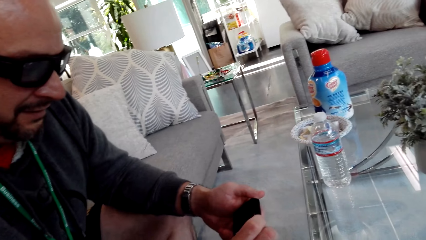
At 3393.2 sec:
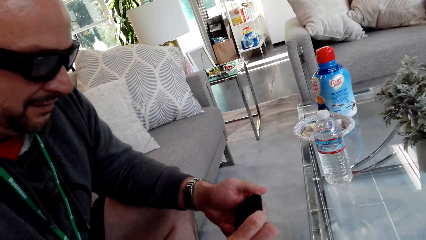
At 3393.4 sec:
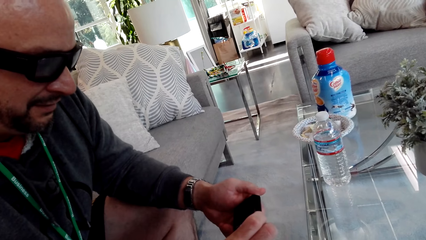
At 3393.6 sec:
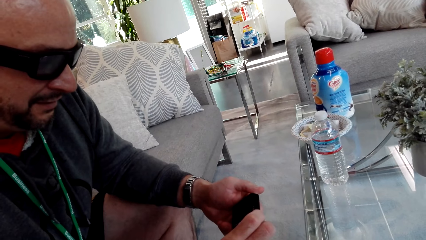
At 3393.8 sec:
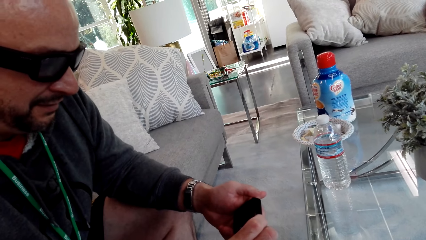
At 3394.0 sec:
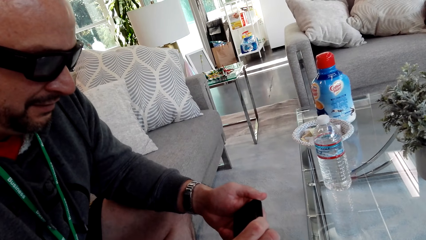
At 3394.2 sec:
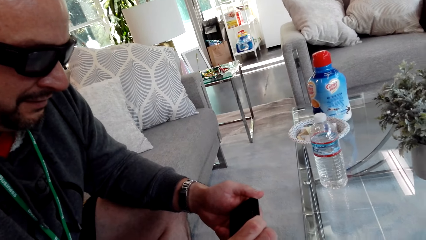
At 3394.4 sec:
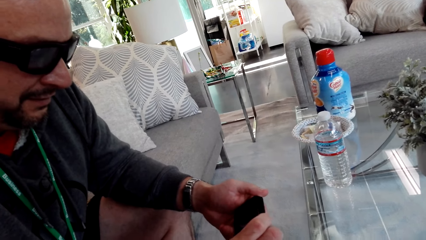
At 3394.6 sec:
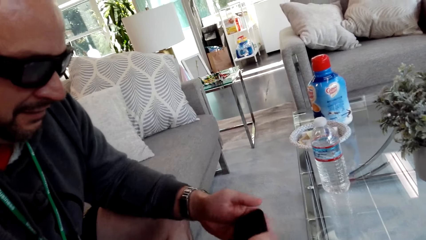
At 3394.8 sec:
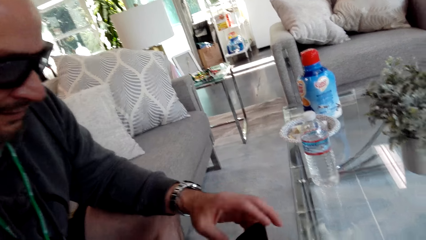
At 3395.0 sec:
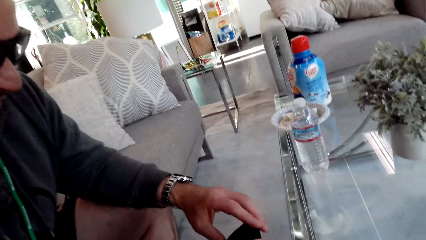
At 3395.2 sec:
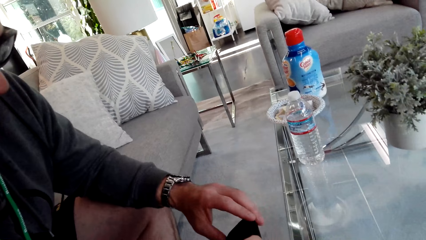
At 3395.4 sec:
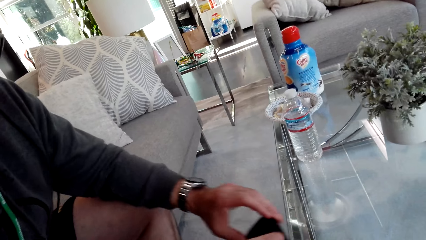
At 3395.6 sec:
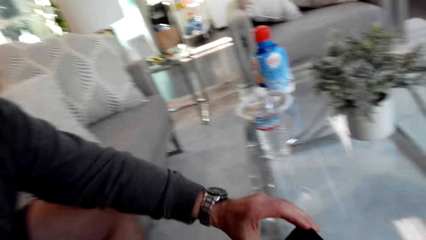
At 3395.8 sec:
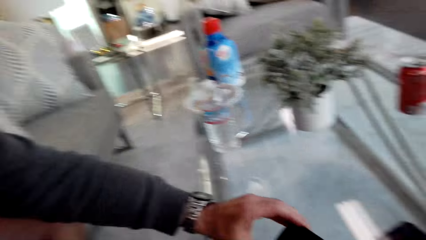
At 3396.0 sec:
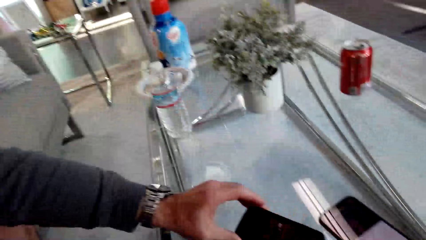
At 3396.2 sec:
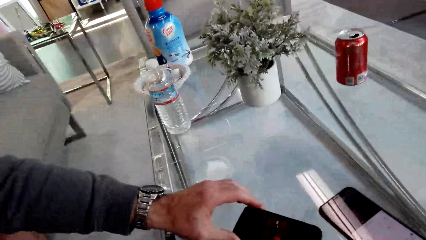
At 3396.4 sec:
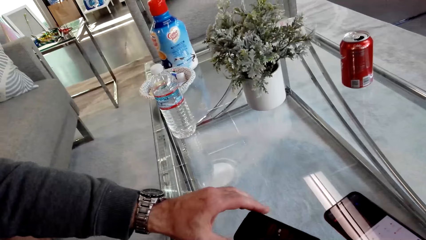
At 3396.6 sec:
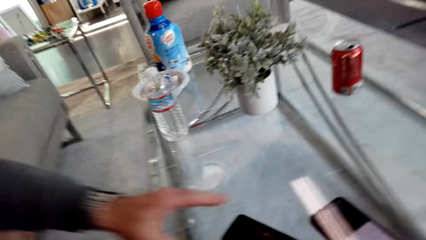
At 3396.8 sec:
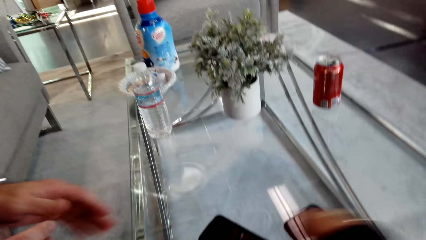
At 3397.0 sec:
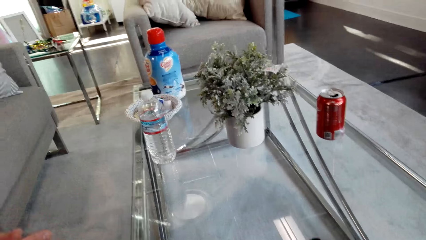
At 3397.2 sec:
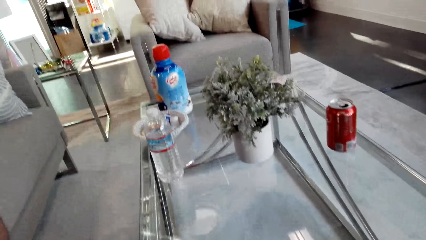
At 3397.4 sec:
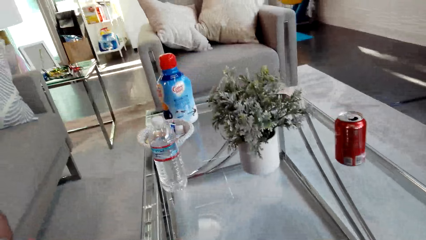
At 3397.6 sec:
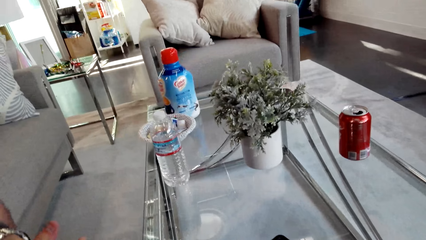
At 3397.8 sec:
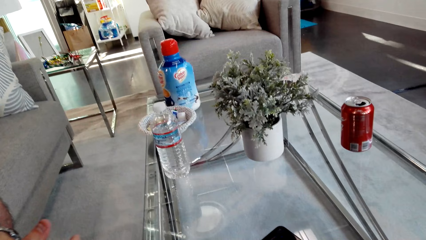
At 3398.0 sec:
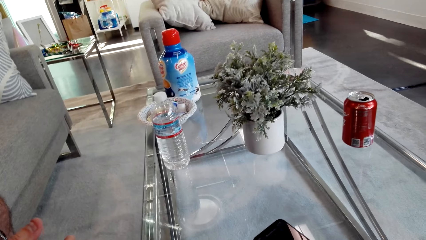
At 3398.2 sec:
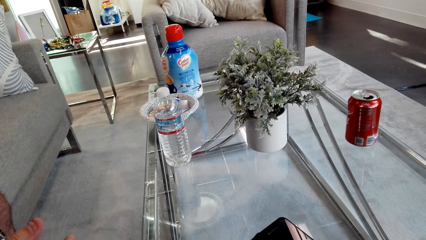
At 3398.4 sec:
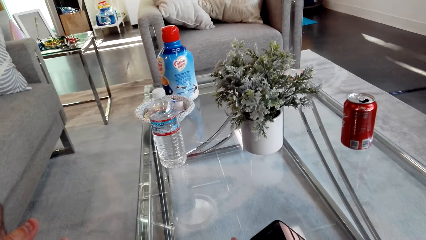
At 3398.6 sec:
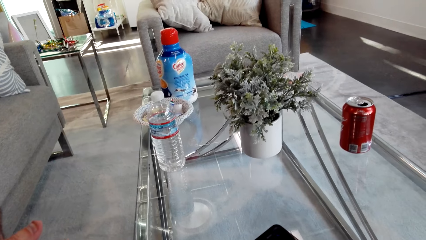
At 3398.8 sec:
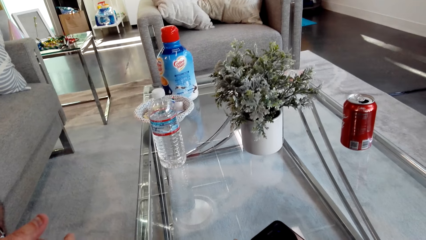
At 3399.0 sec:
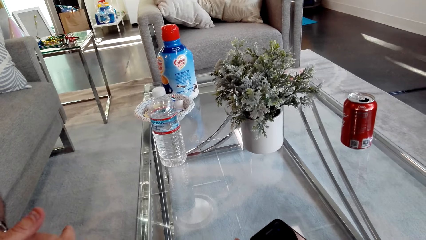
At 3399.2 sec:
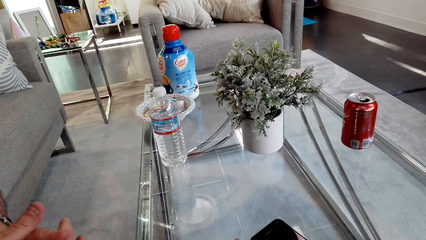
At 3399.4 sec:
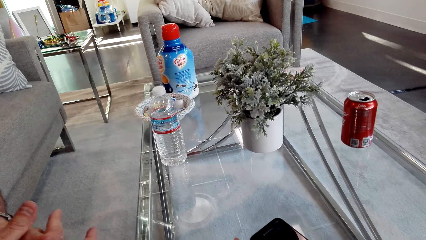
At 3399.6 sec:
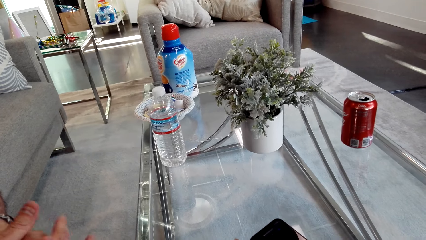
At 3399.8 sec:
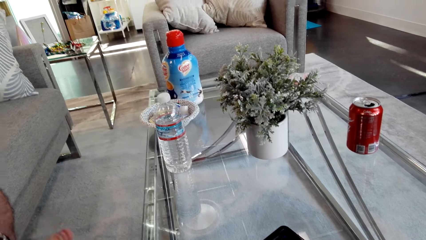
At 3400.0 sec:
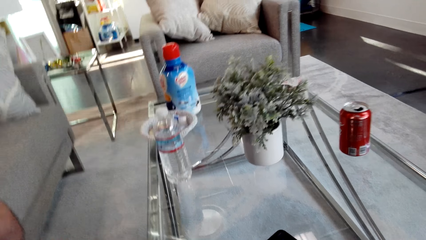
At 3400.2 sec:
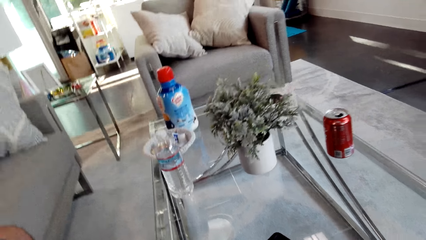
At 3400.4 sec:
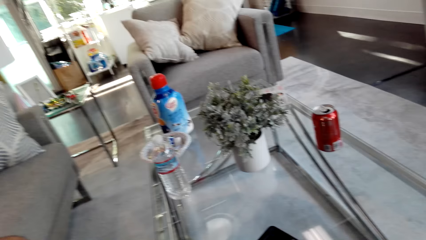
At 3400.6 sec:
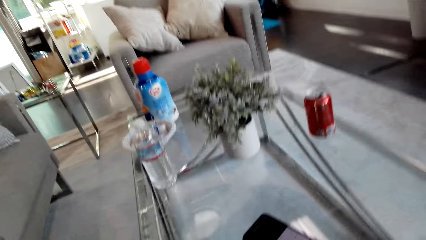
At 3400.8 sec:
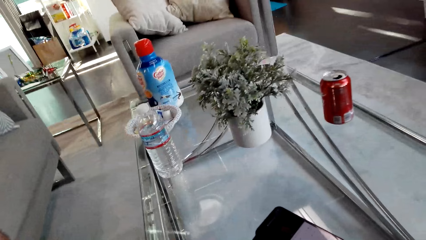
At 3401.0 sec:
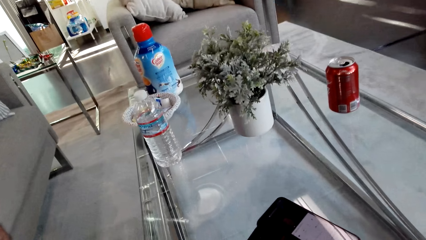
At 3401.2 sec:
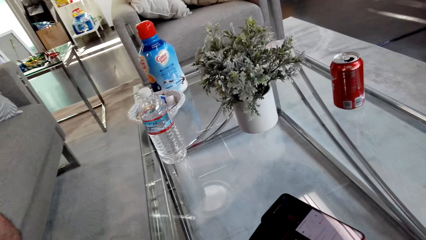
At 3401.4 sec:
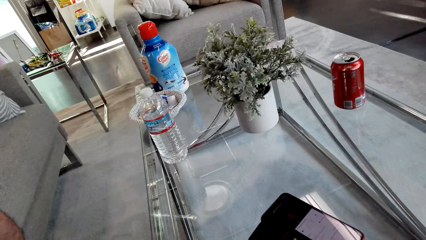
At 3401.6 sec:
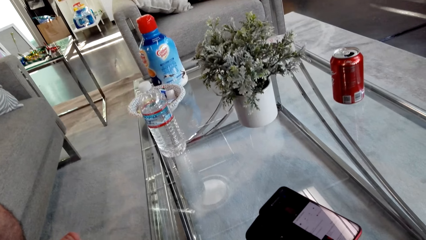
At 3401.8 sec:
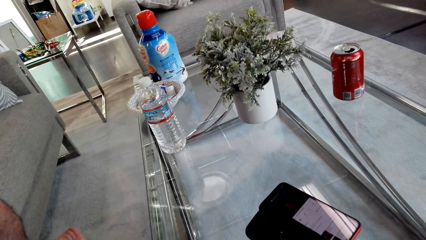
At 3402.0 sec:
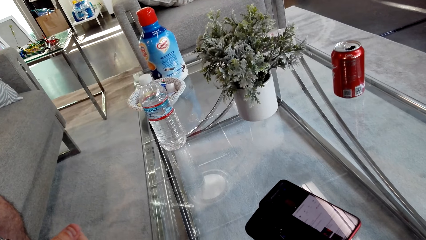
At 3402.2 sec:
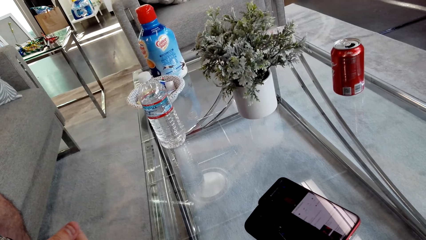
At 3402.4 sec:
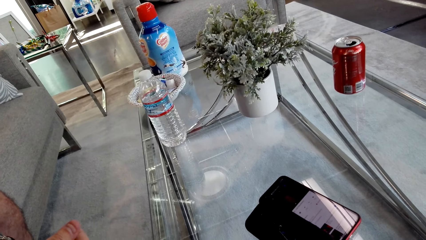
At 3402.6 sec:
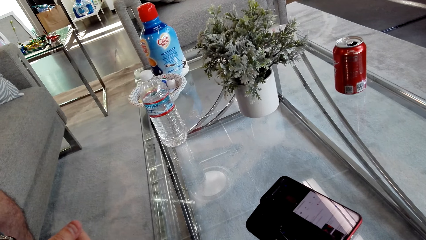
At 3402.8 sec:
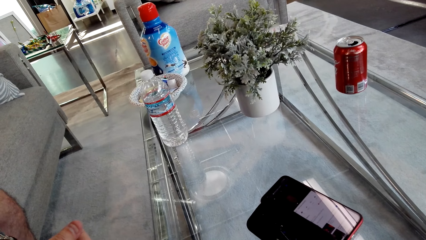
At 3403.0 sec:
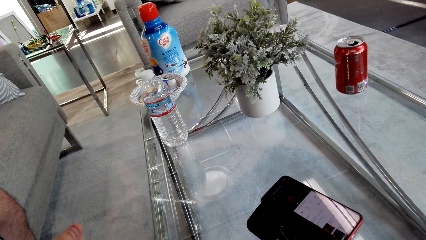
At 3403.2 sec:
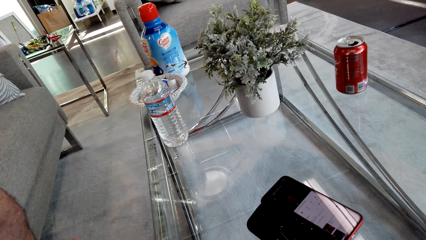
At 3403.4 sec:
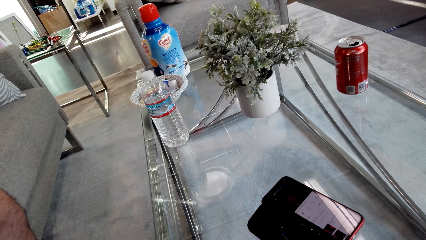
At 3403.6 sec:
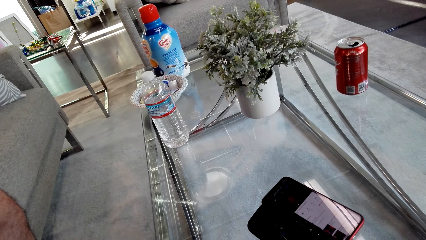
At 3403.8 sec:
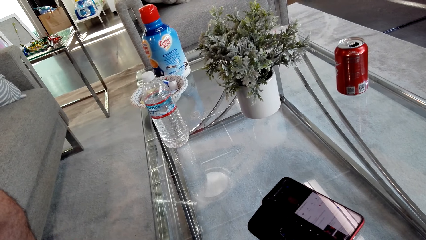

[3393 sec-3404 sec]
A person puts the phone on the table. The camera wearer looks at the phone on the table.

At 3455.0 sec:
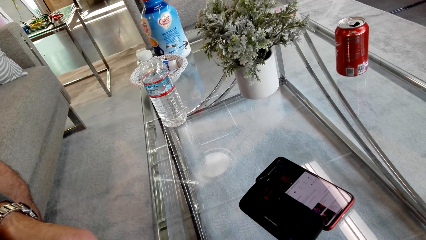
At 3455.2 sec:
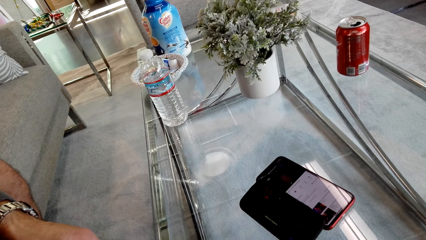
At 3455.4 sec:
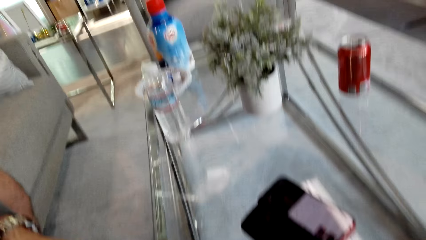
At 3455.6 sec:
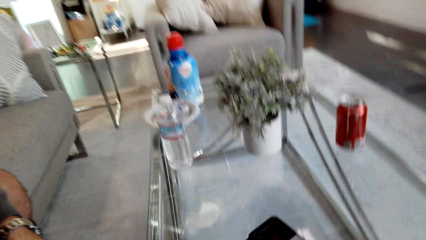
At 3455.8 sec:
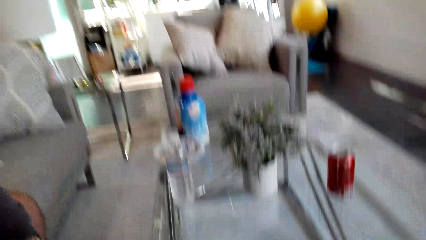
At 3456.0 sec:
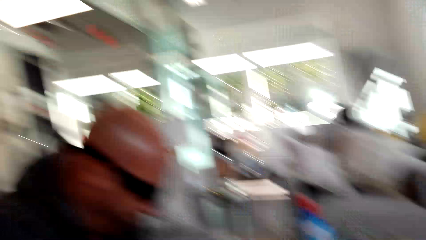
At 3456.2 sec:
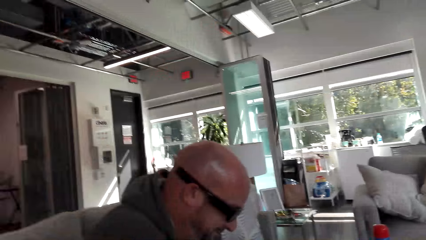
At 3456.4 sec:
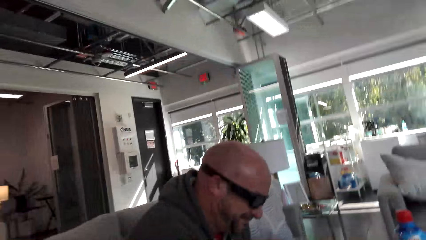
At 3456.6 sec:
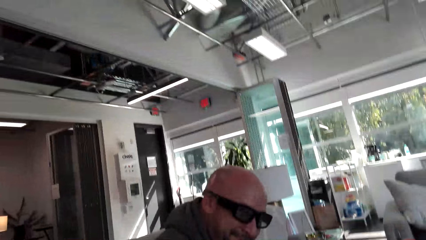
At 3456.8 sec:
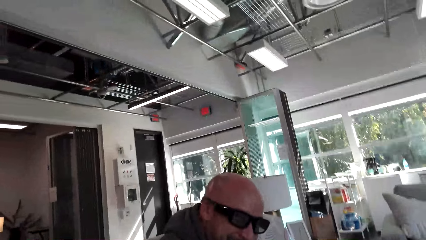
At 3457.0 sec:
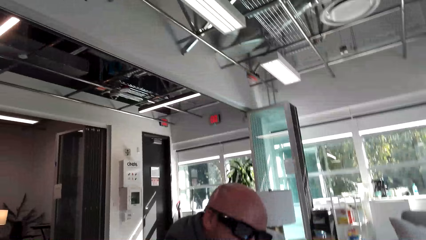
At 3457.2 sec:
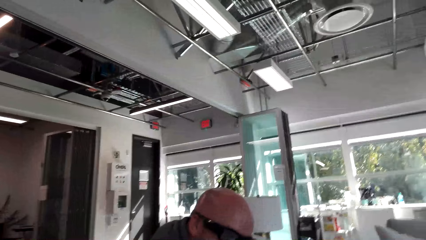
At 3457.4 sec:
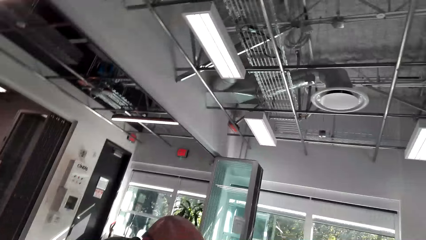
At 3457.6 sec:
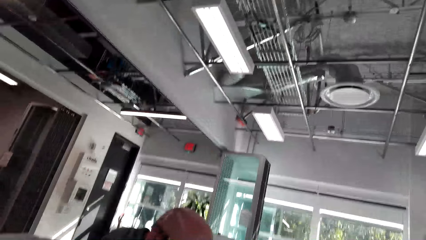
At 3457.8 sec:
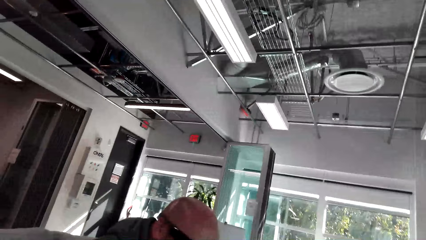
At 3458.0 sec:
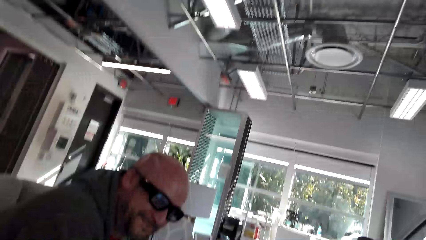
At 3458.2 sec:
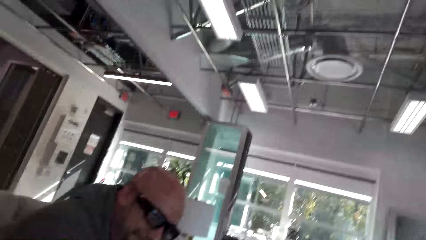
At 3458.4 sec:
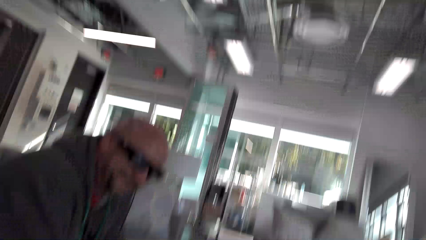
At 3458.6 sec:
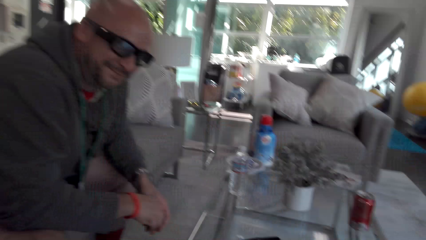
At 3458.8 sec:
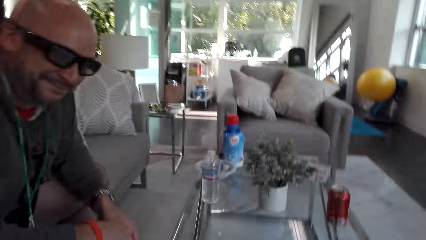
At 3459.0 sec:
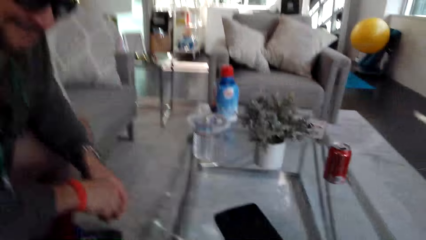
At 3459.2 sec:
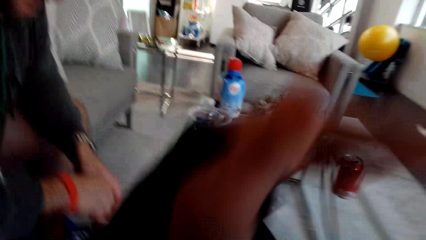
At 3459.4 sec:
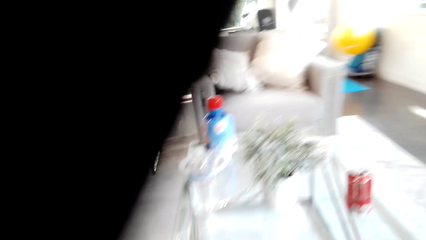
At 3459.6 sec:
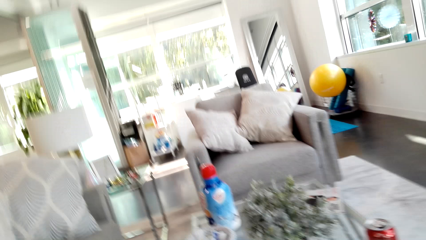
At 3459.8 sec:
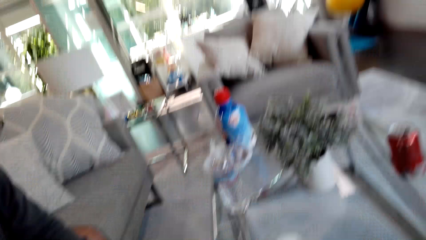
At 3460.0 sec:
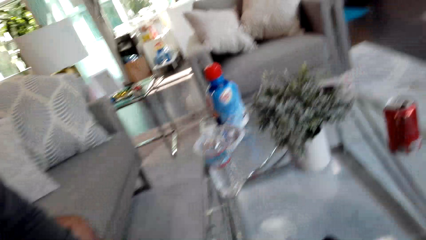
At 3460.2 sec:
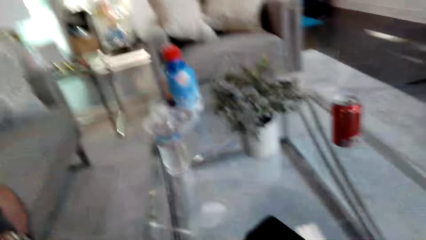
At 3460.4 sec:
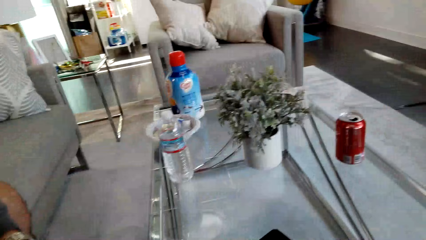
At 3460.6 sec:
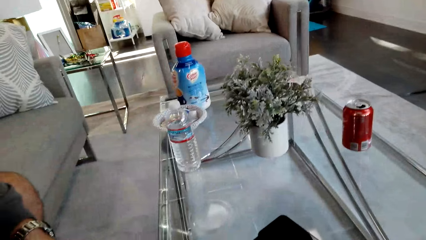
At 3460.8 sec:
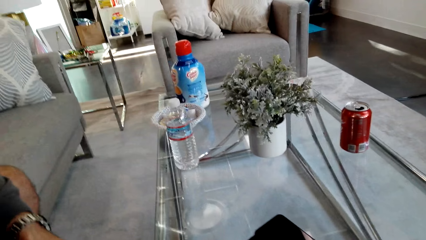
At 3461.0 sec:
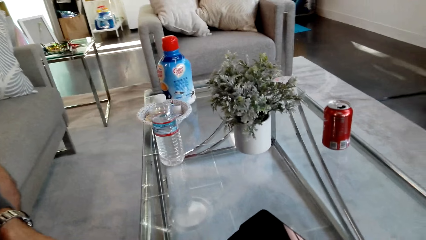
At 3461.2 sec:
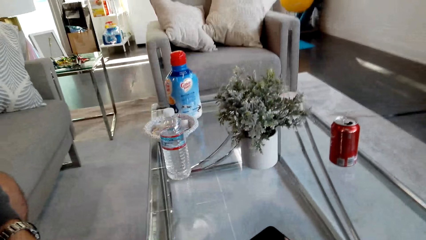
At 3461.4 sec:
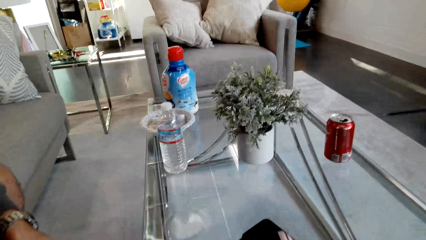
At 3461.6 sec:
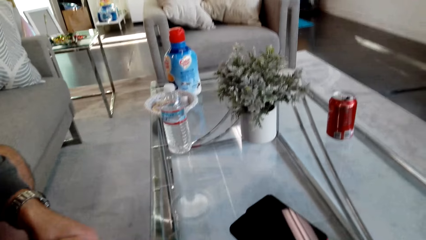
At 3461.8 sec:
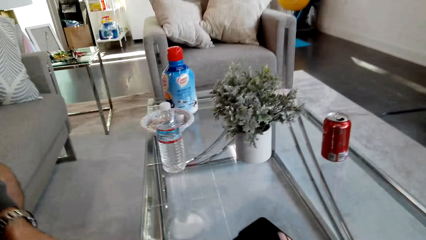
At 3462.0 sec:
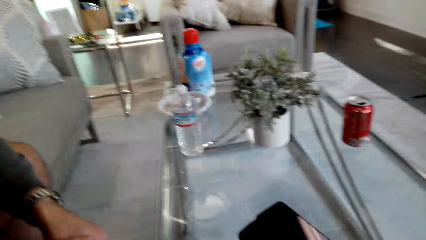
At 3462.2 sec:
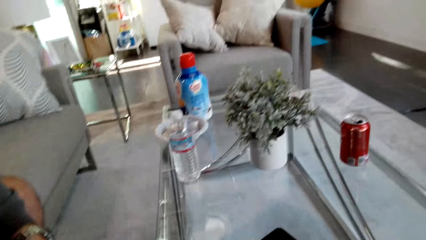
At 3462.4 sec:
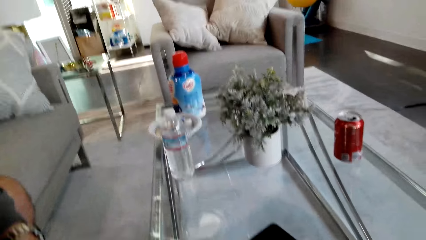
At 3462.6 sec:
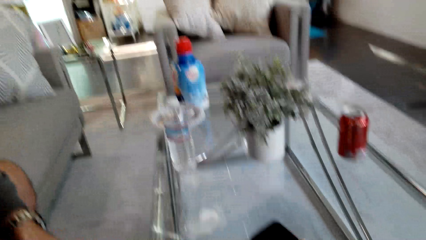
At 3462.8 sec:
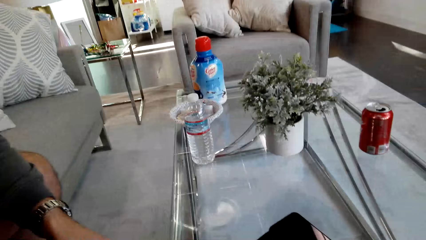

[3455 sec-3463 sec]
The camera wearer dialogues with a person. They look at the person. They look at the phone on the table.
